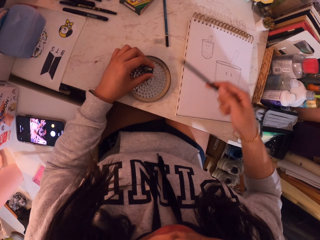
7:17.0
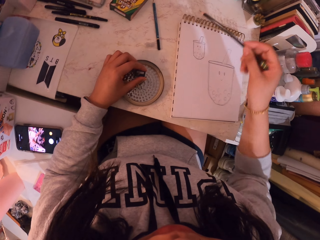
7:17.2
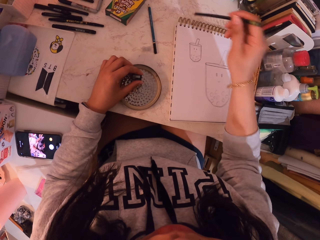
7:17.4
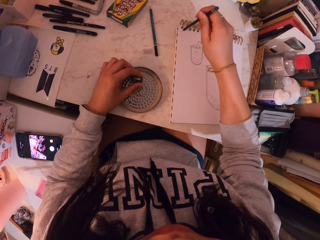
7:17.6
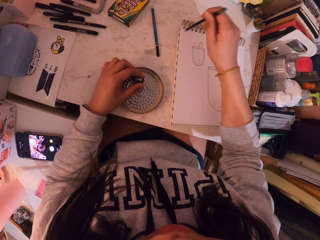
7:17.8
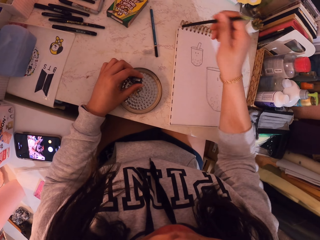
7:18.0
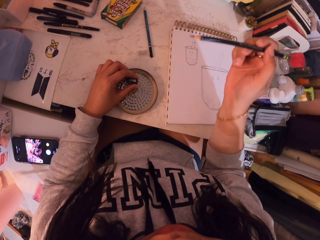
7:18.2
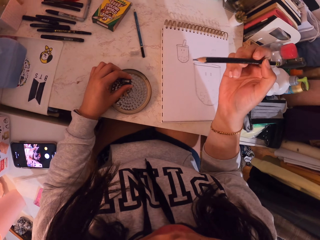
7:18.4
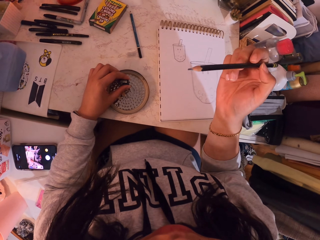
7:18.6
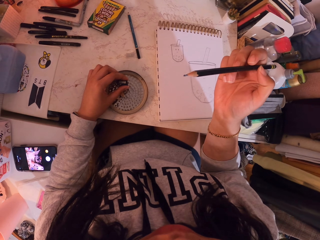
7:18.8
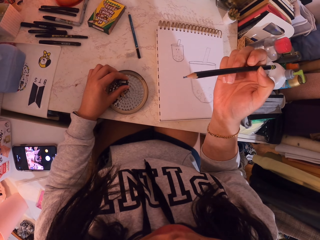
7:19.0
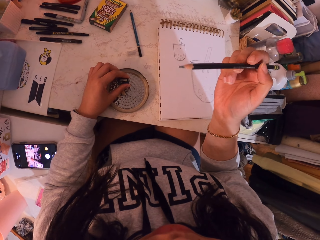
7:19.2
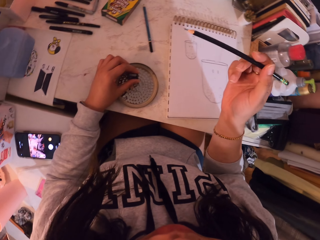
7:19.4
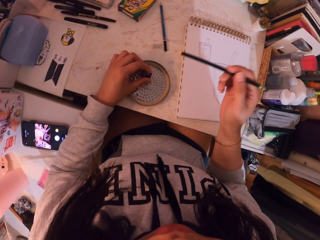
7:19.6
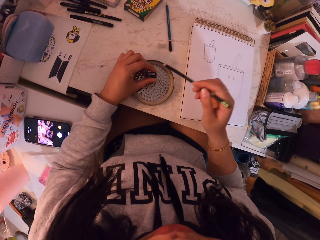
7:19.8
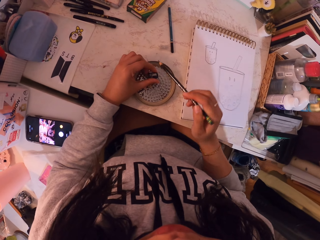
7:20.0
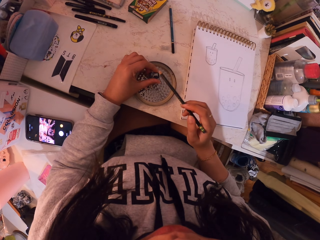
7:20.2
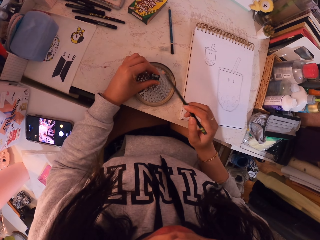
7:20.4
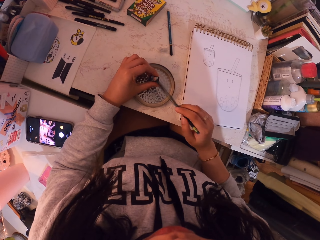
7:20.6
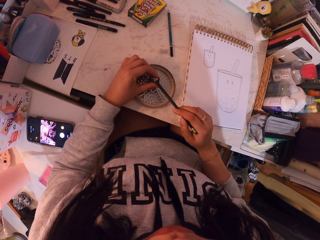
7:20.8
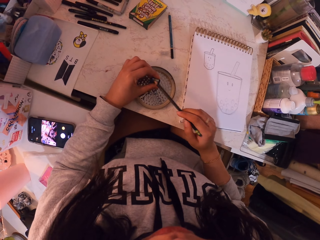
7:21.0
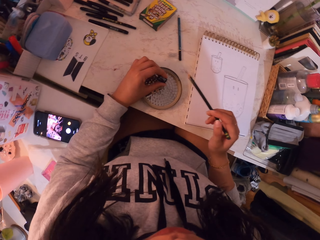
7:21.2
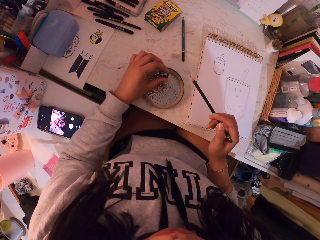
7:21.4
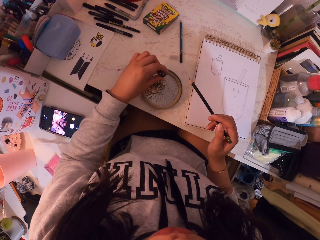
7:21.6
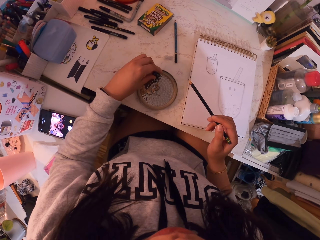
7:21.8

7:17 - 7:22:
The camera wearer hits the pencil on the book. They pin-point the pencil on the book. They look at the pencil. They tap the sharpener with the pencil. They remove pencil shavings from the sharpener.

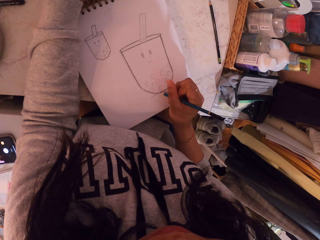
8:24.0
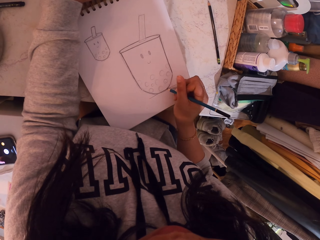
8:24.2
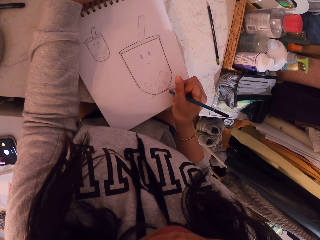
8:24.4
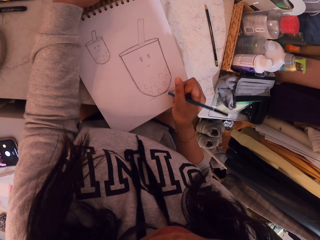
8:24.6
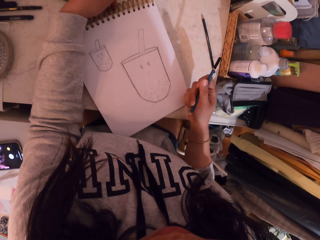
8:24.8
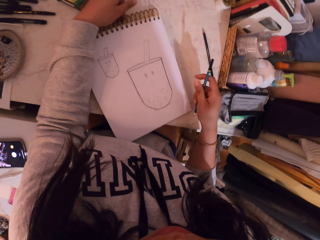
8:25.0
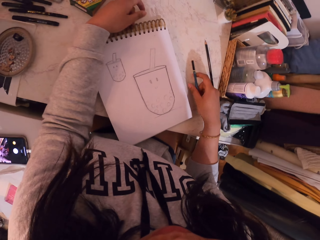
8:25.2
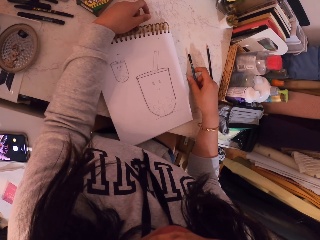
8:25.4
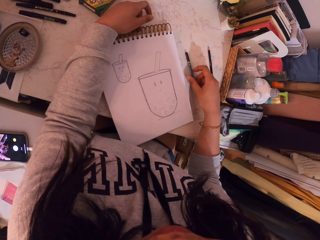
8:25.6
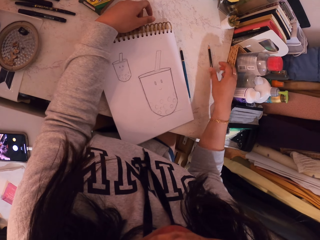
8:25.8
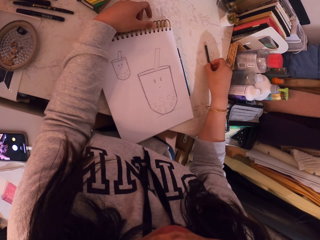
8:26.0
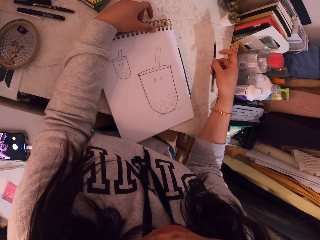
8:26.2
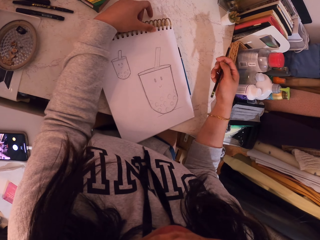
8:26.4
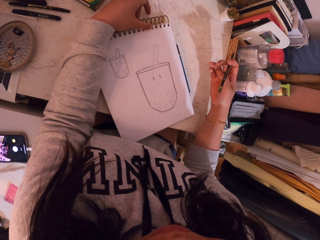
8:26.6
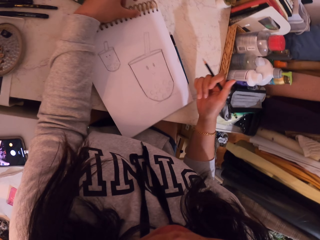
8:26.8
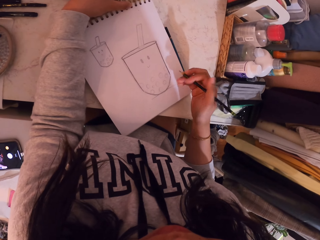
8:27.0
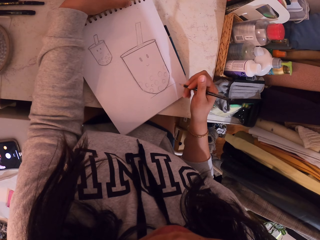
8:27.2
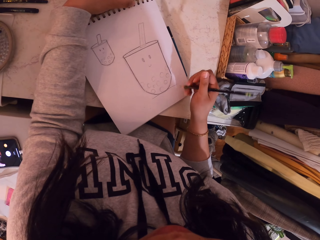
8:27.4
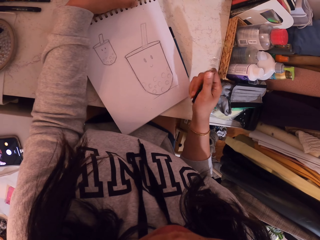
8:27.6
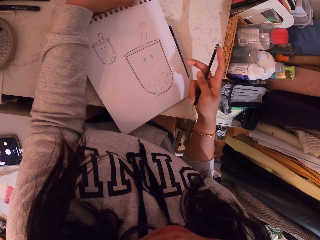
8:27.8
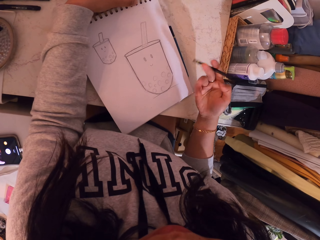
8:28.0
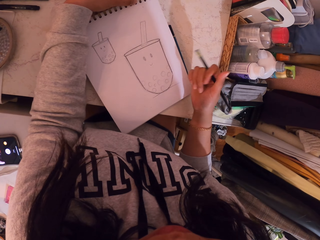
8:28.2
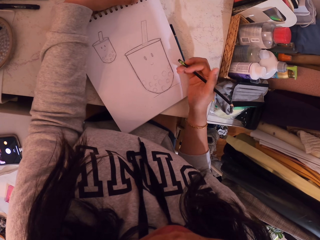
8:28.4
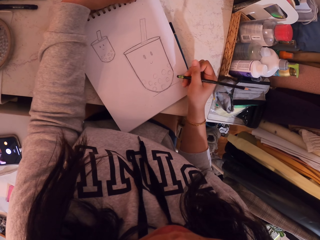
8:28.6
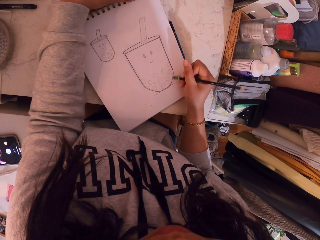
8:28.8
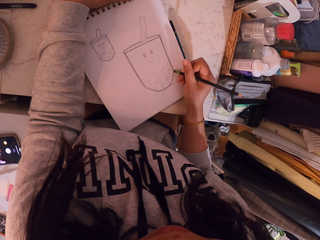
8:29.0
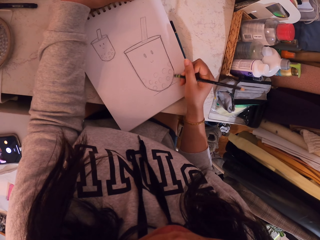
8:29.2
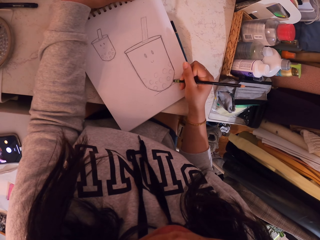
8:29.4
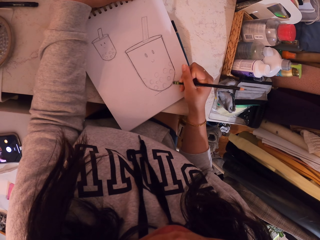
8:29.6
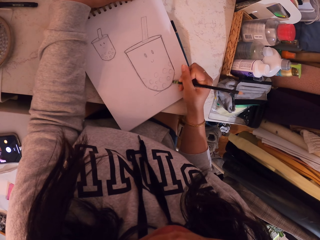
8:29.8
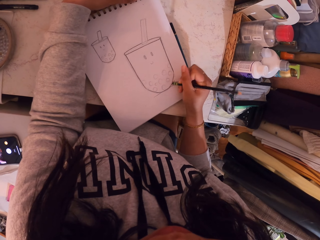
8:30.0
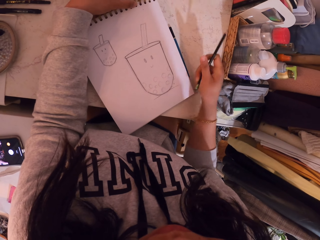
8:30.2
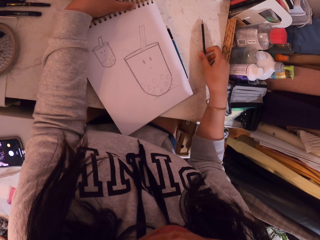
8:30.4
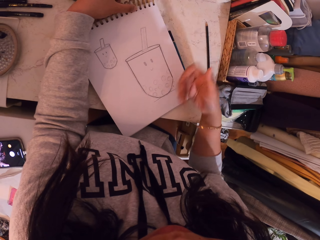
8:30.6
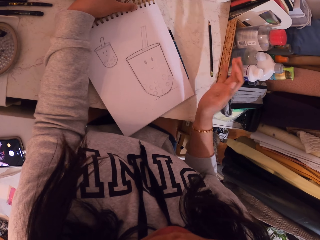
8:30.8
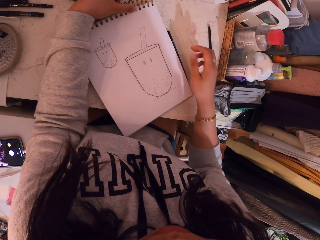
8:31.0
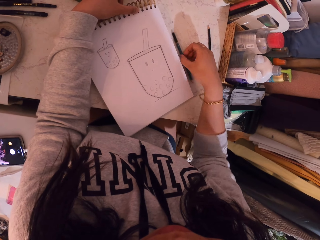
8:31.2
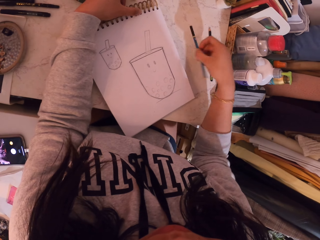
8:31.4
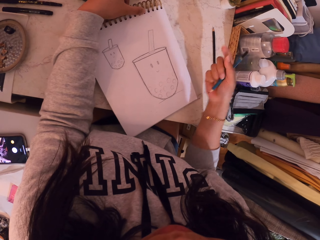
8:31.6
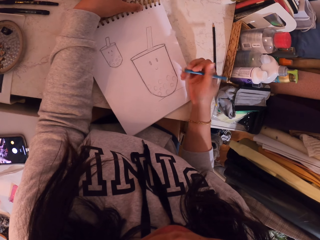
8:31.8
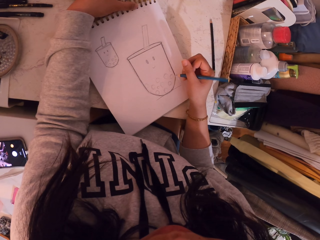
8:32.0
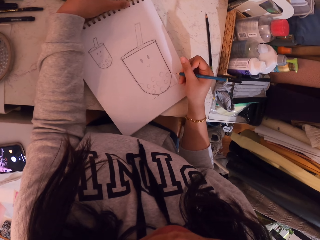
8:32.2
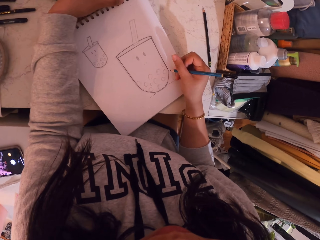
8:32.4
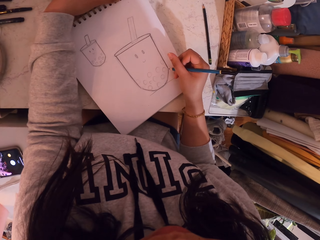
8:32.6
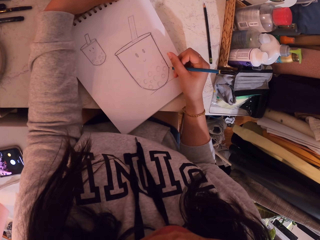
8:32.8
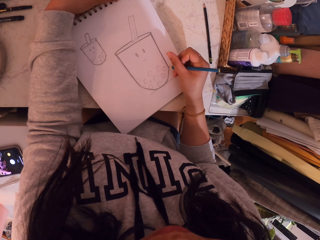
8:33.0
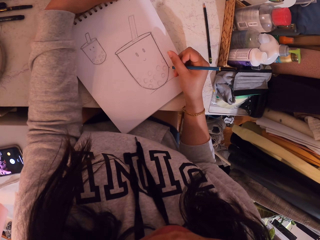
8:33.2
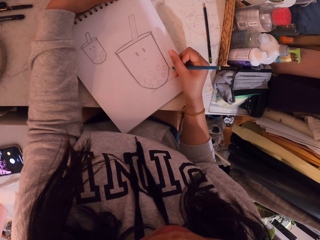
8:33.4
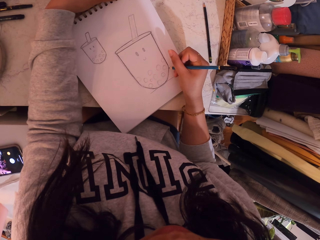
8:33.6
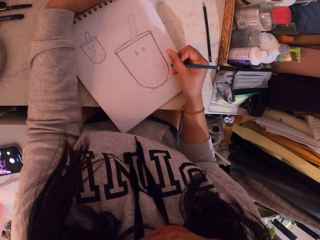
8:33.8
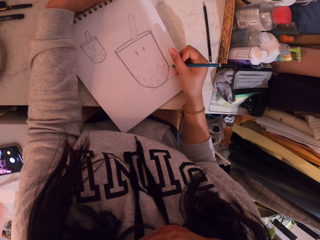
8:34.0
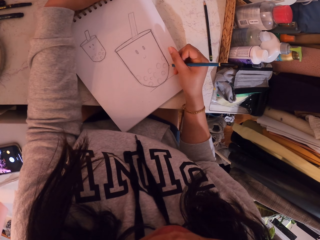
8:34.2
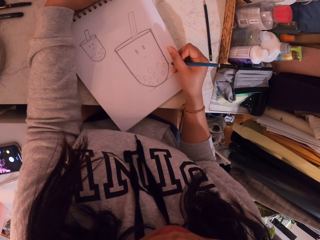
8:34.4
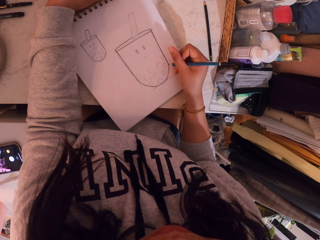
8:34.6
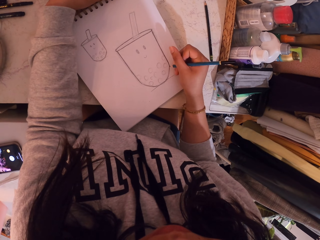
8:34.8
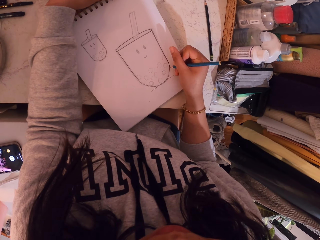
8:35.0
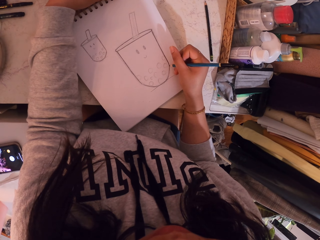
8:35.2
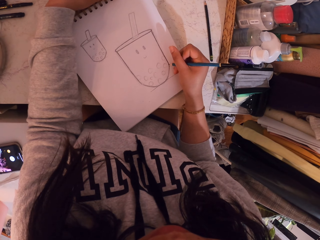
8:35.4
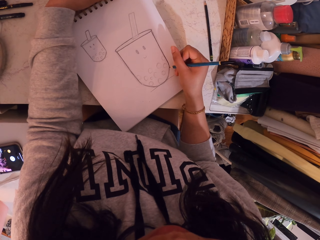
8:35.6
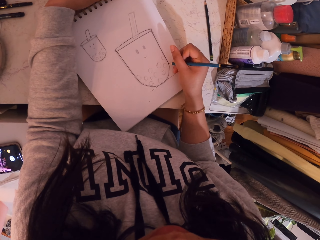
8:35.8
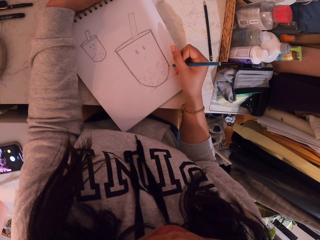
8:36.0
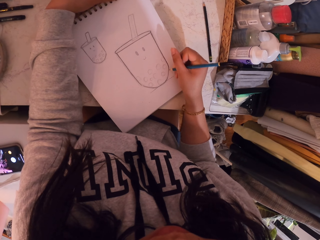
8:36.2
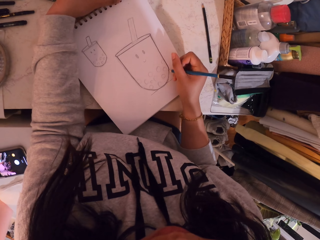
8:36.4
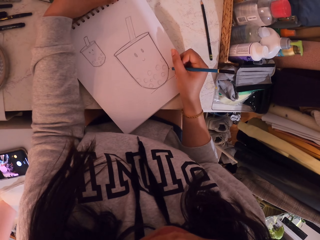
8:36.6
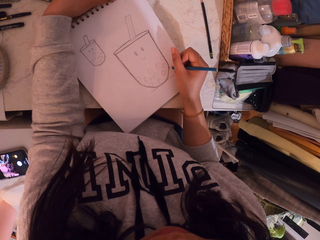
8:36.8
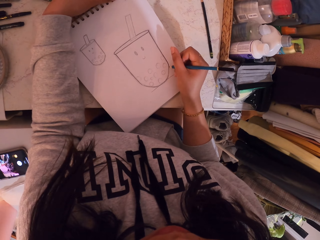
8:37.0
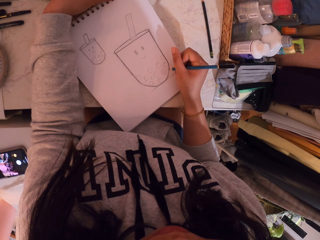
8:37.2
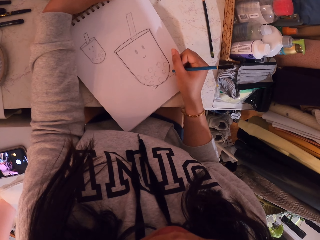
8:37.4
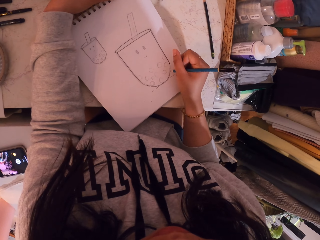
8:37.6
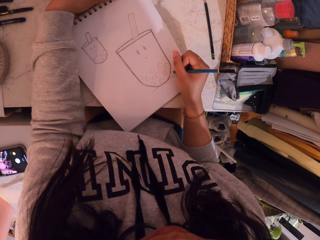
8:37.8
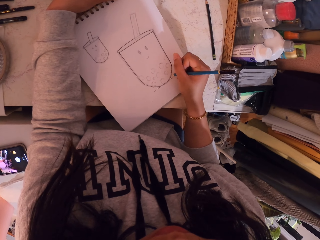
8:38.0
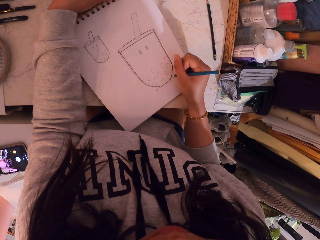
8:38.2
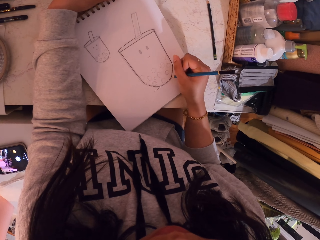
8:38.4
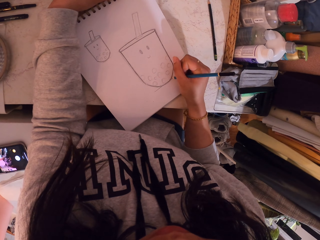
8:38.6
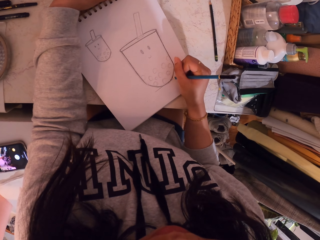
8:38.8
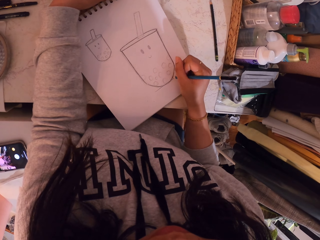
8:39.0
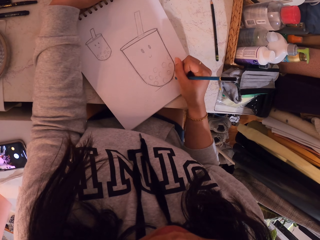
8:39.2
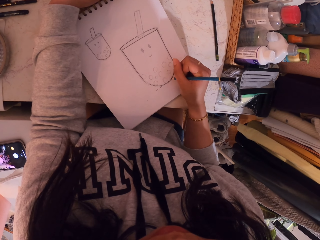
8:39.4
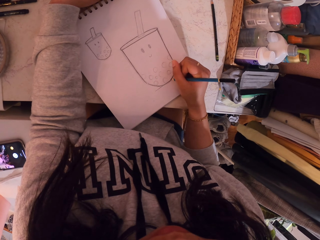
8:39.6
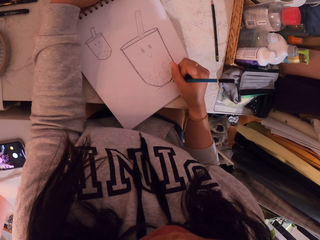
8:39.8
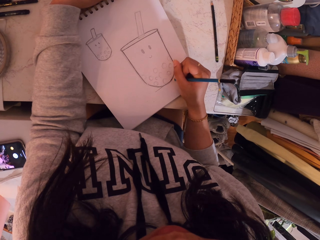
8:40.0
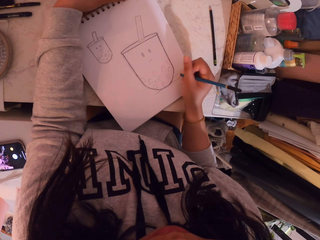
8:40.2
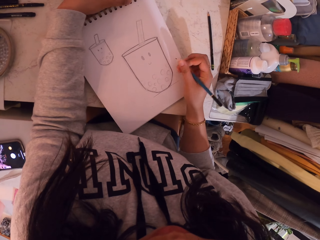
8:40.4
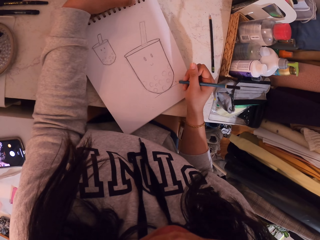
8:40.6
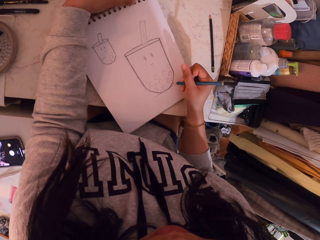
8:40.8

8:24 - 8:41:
The camera wearer puts the pencil on the table. They take the pencil from the table. They tilt the pencil. They erase the drawing on the book. They put the pencil on the table. They remove rubber particles with the right hand. They take the pencil from the table. They draw on the book with the pencil.
